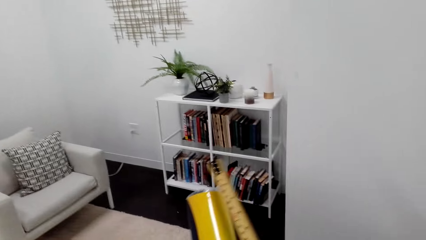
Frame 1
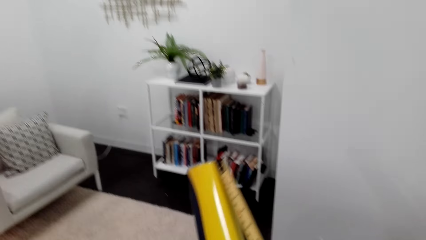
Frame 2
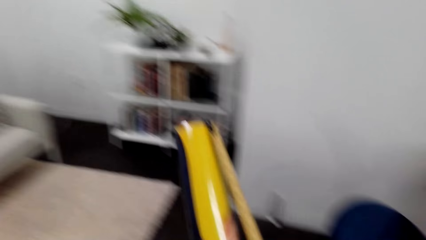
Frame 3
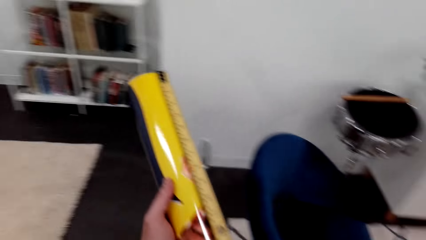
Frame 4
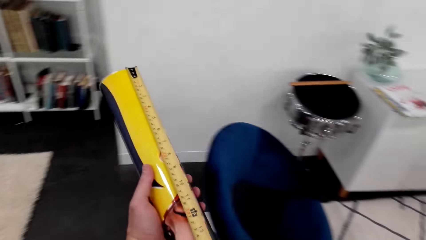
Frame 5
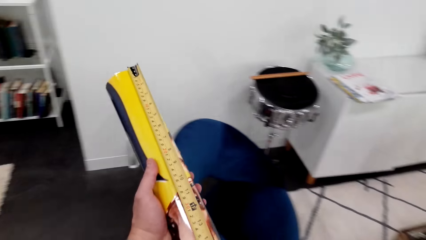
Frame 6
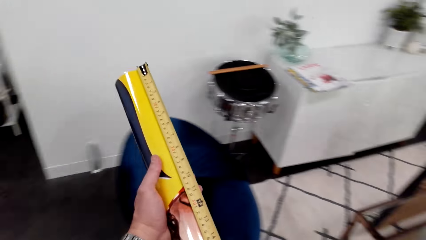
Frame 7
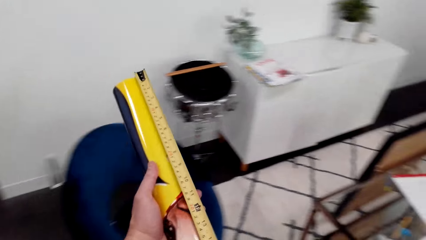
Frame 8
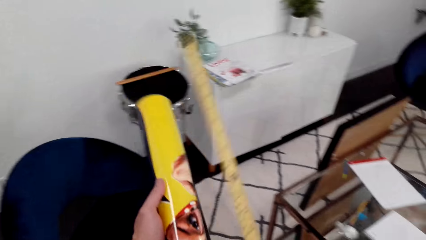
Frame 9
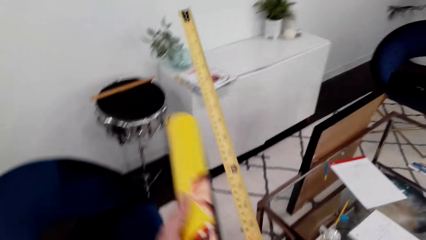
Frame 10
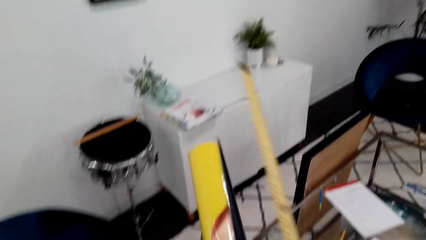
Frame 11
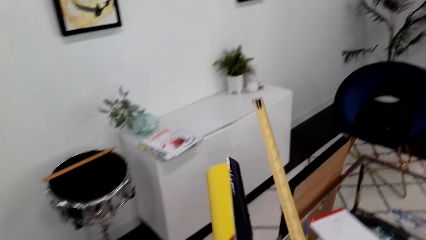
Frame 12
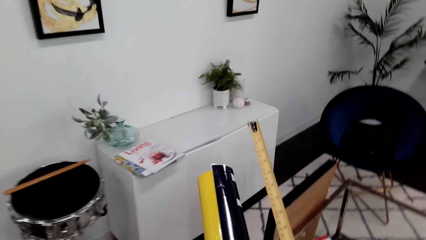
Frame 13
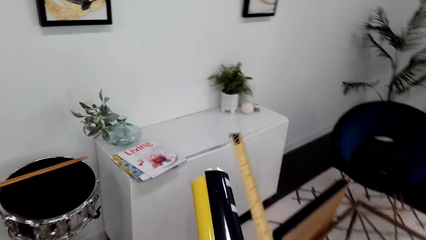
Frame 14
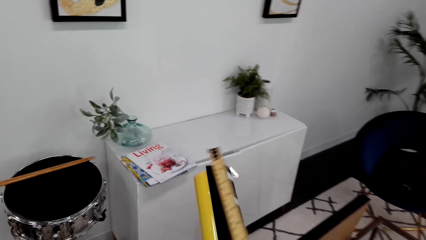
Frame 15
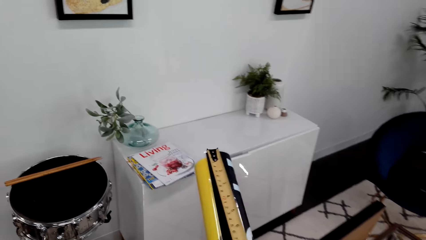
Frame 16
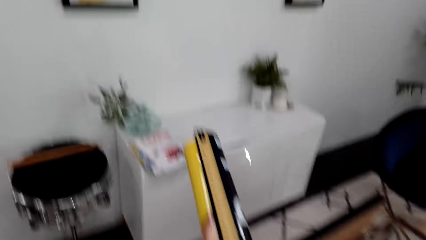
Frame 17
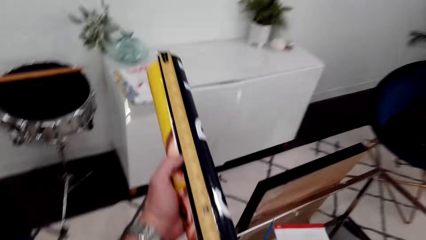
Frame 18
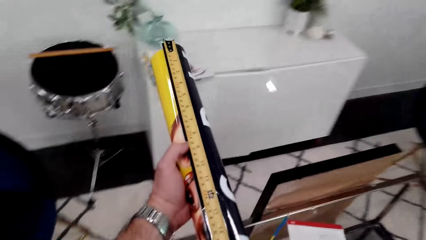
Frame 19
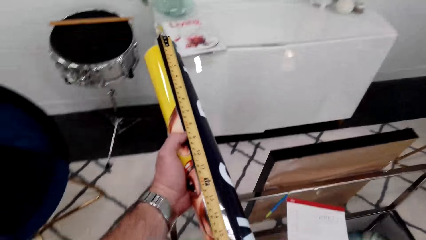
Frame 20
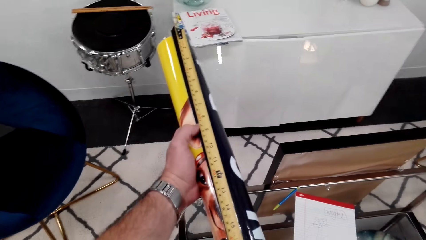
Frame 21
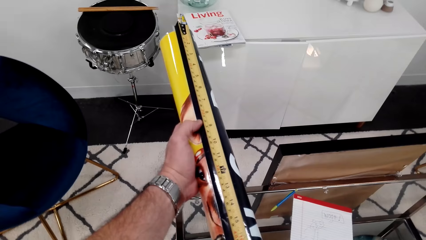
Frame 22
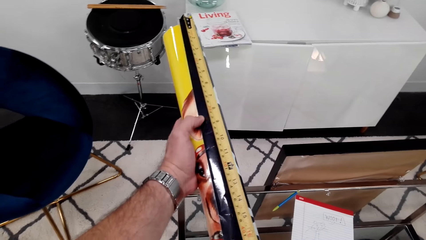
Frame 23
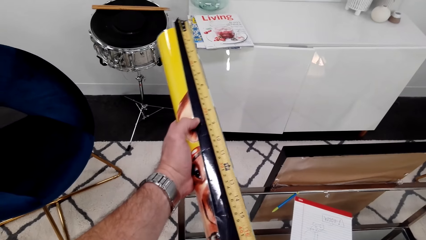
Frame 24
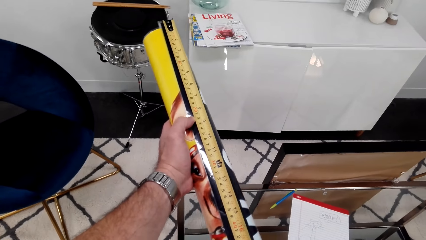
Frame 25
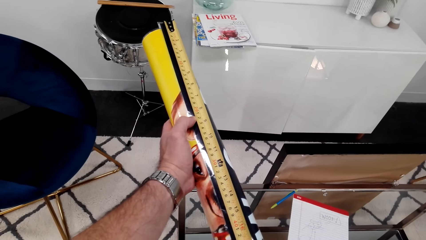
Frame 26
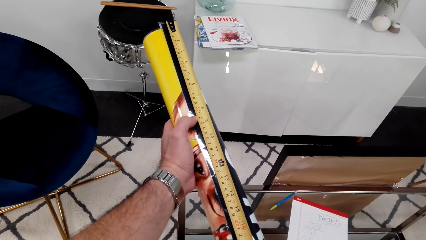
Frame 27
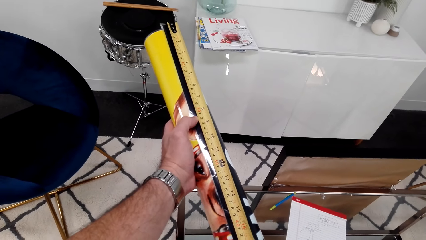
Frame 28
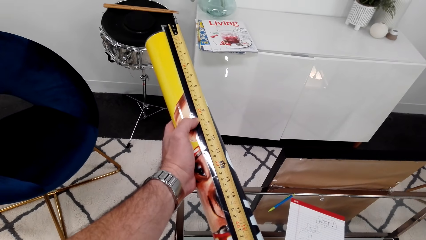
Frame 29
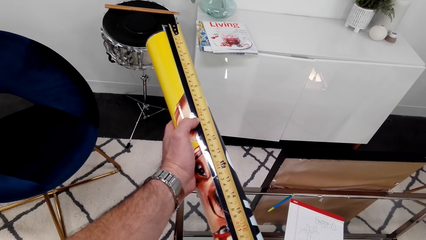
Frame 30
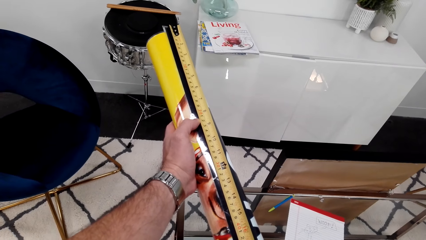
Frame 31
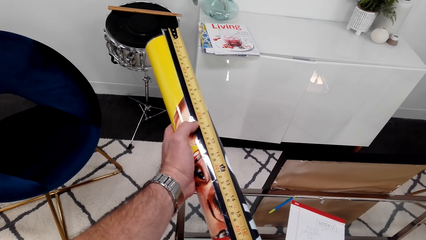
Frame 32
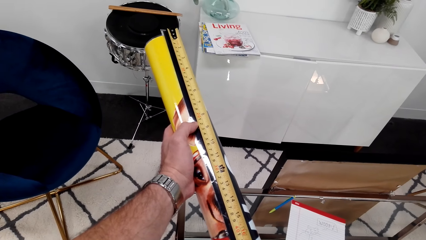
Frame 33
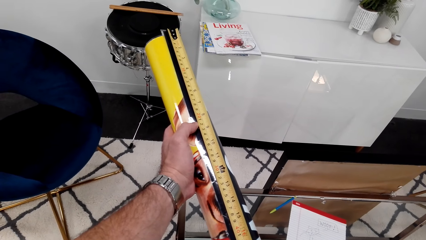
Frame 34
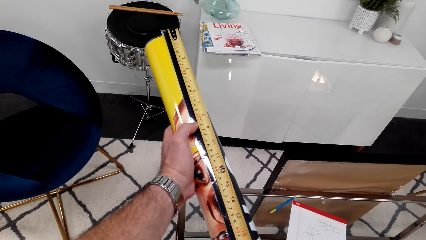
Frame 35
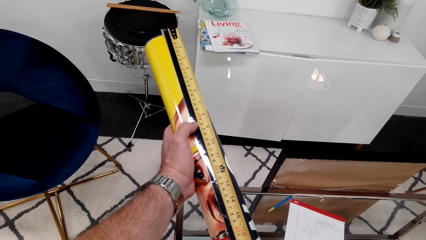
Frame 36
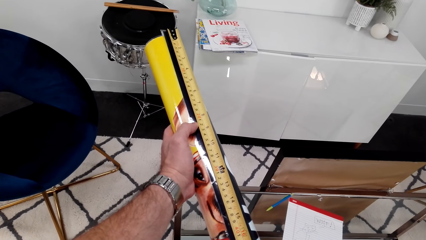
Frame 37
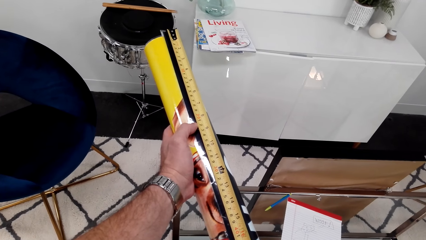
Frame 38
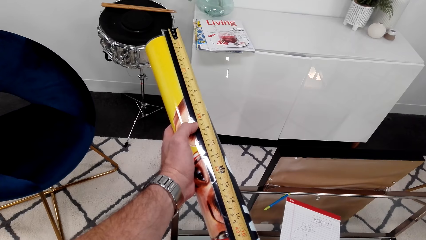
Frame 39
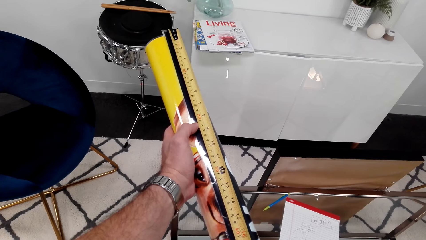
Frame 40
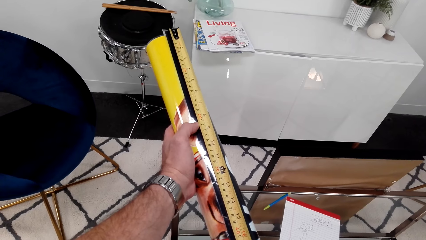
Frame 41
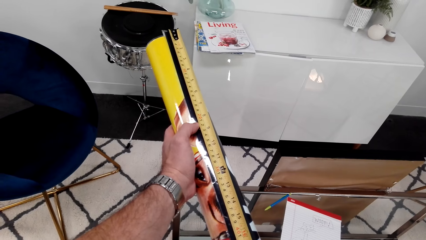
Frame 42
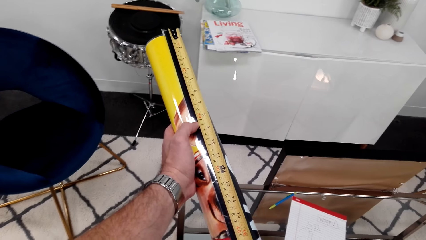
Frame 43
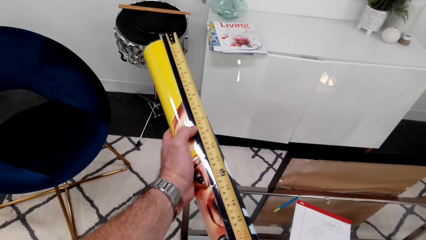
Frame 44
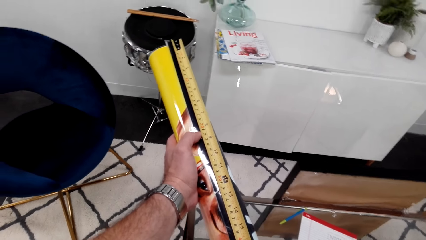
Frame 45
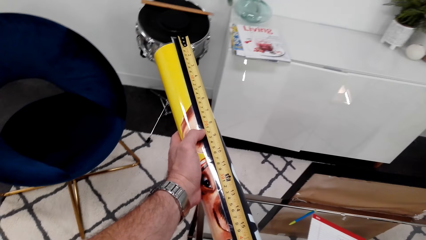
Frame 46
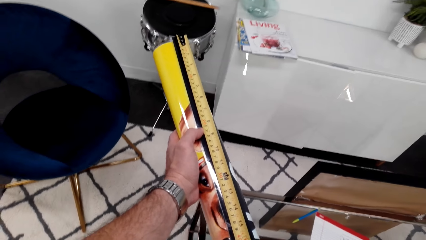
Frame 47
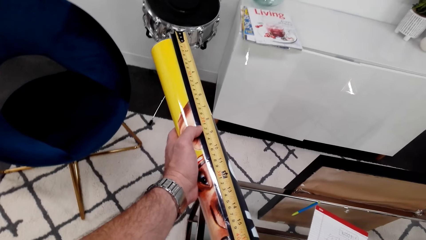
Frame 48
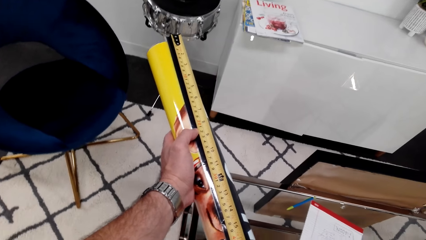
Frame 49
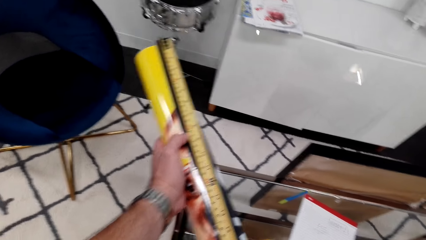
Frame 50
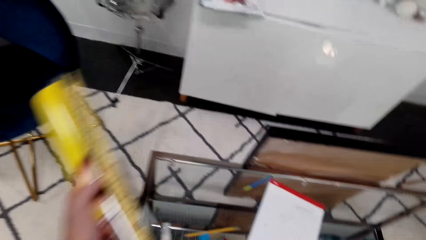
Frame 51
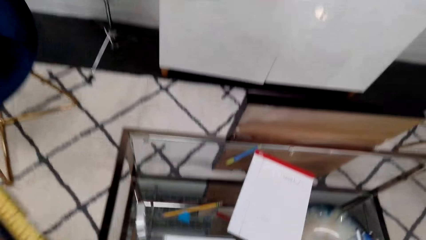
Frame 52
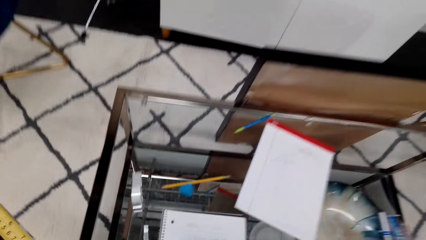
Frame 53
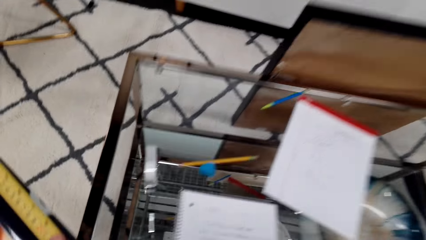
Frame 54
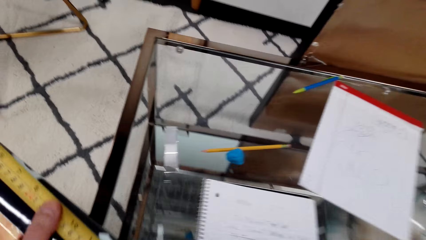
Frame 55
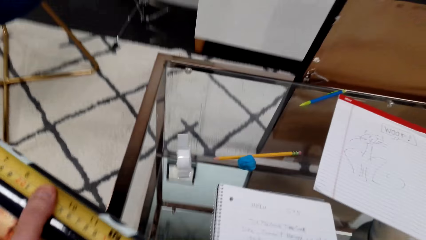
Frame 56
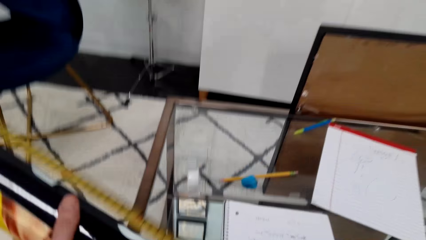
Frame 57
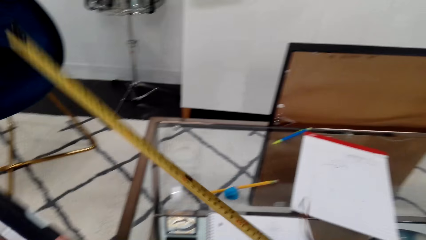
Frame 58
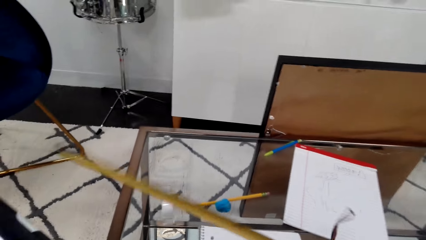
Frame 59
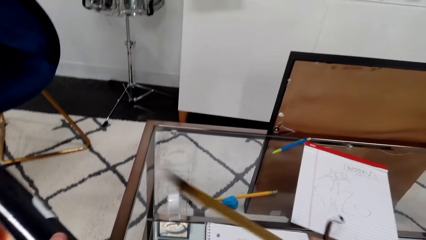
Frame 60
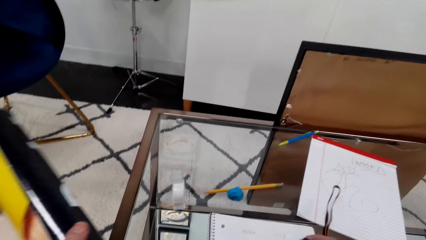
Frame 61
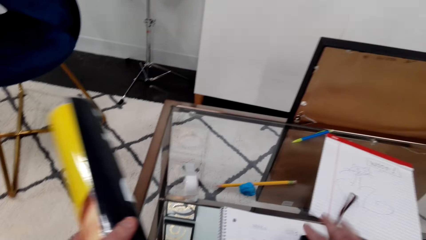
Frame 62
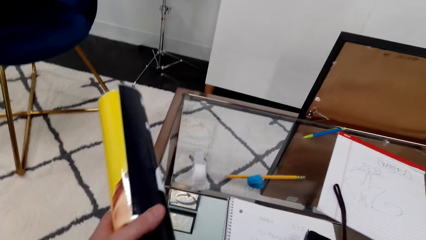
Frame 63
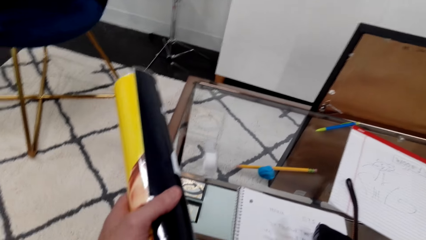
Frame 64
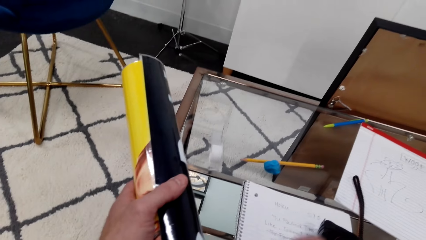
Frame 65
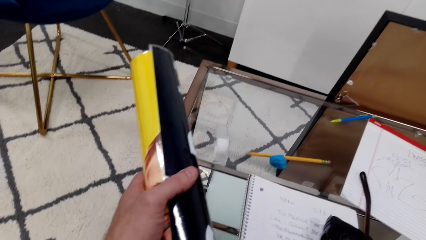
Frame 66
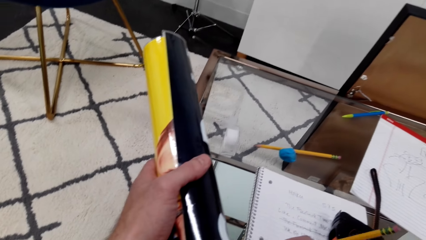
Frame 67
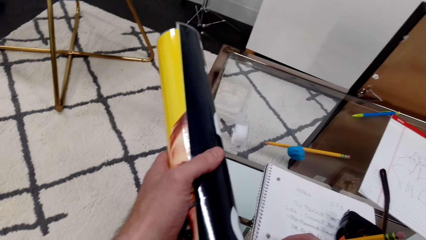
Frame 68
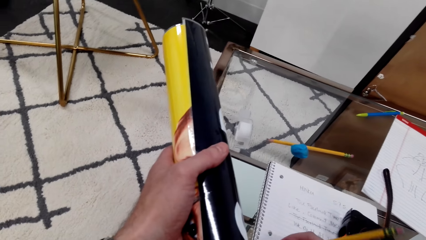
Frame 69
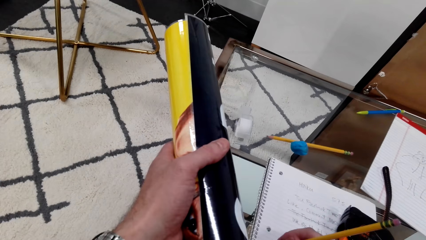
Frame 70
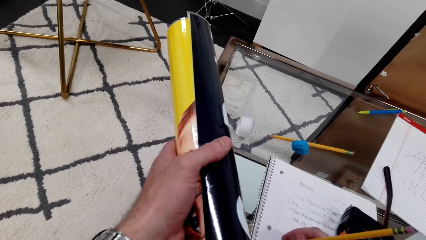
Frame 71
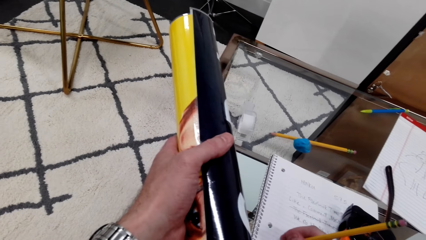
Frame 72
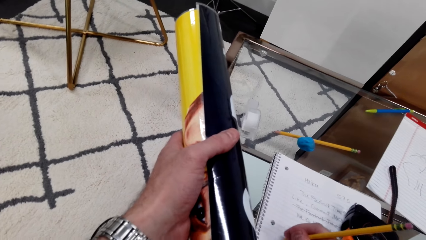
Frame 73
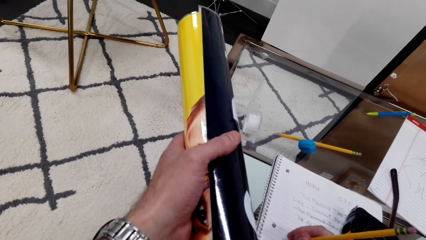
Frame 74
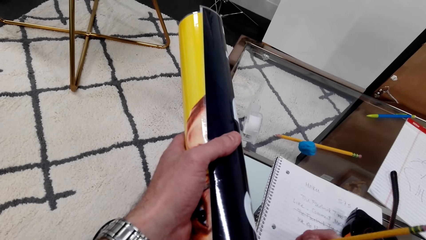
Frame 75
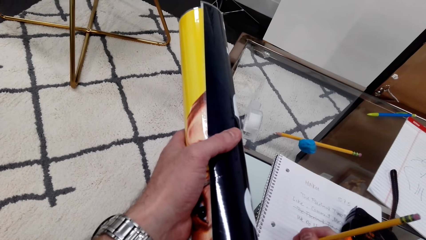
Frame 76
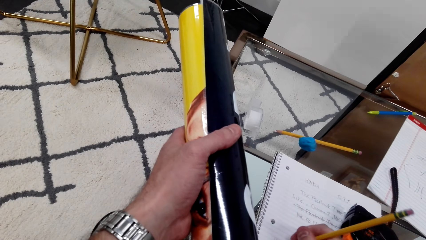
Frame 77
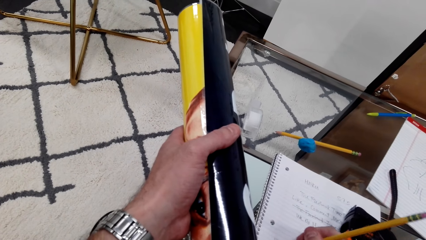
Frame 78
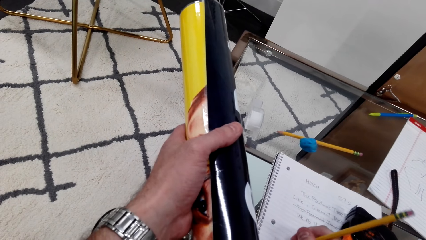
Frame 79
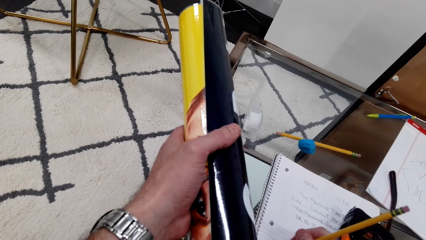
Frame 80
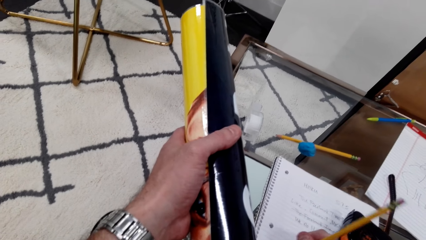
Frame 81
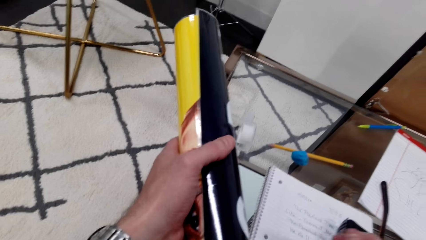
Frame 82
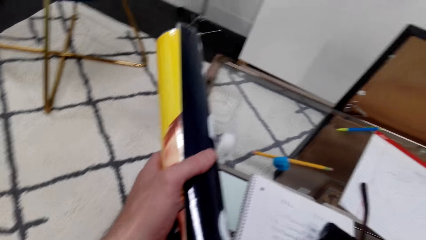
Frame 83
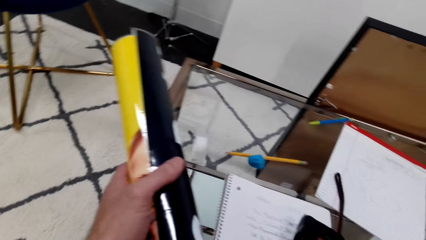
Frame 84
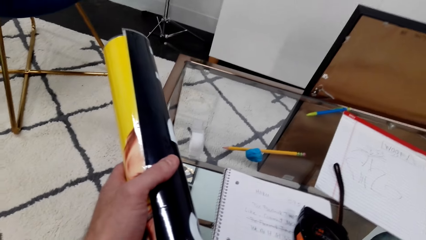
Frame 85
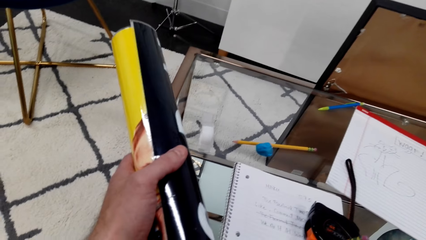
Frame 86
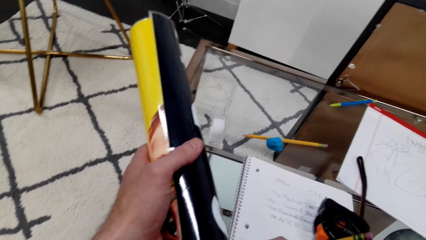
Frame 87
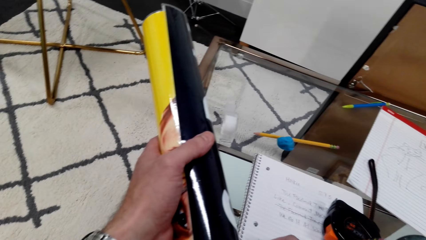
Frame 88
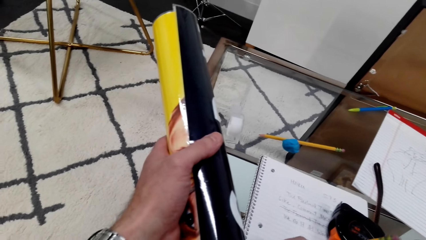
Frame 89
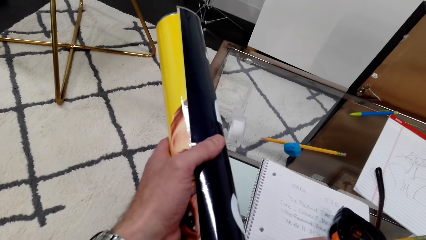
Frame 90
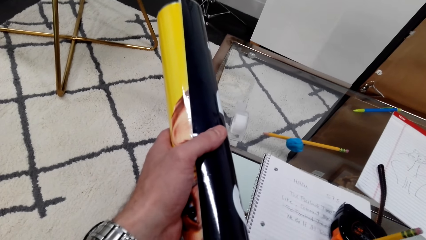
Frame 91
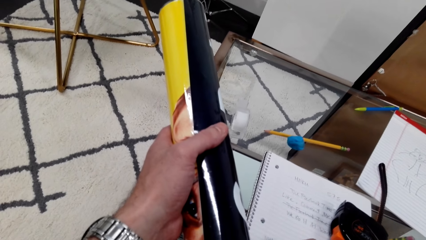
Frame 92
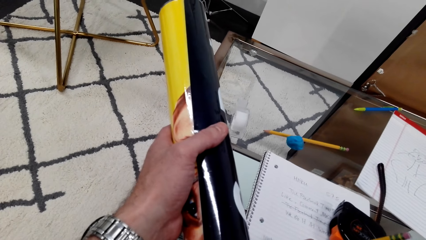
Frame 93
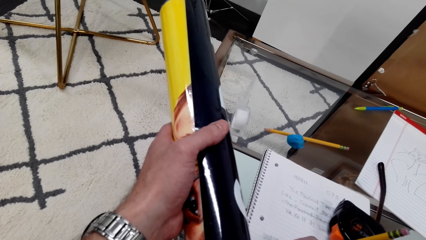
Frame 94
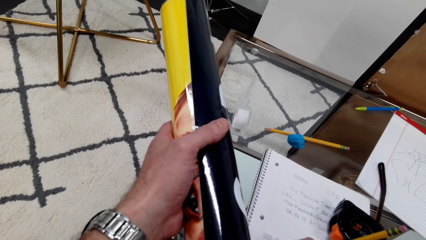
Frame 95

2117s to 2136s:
The camera wearer measures a wallpaper with a measuring tape. They put the measuring tape on the table. They write on a paper.
